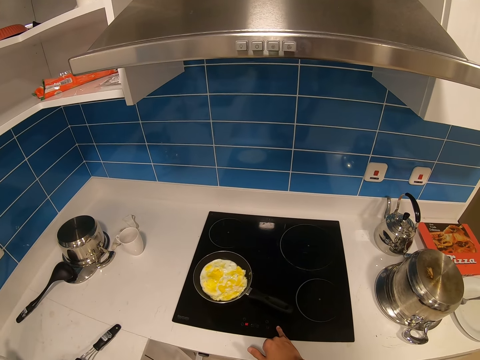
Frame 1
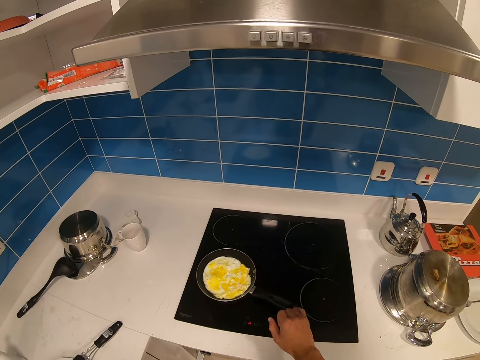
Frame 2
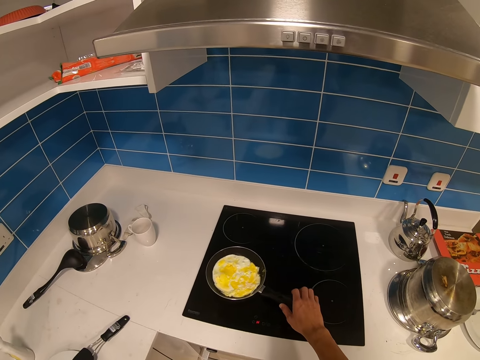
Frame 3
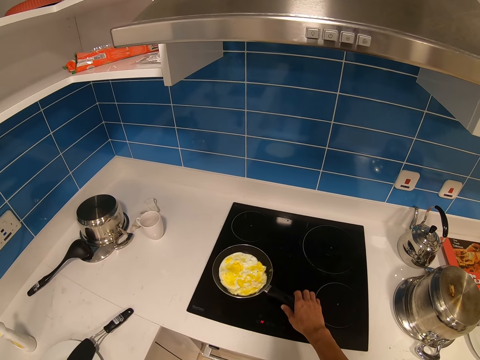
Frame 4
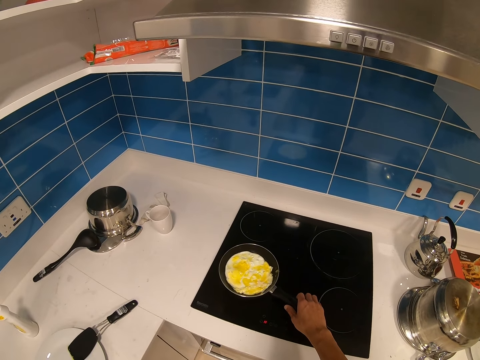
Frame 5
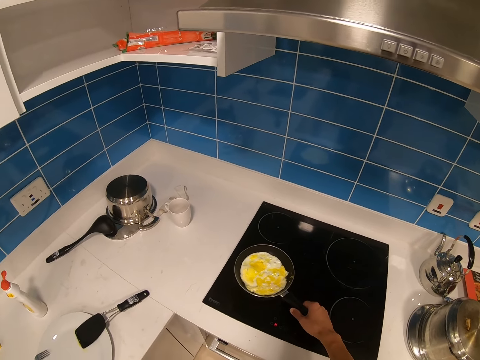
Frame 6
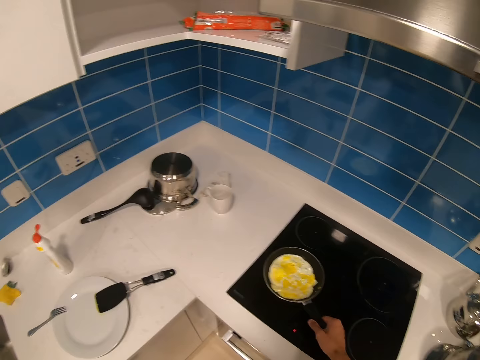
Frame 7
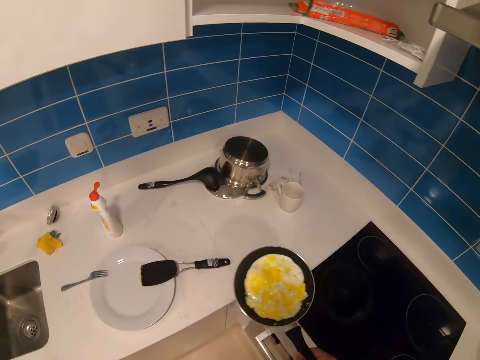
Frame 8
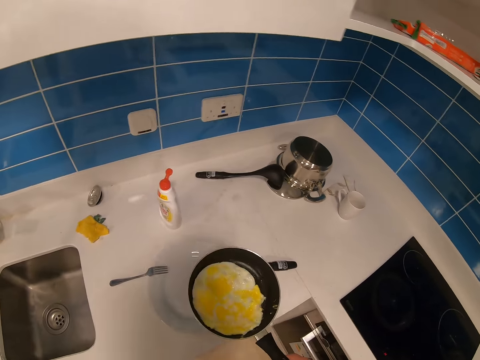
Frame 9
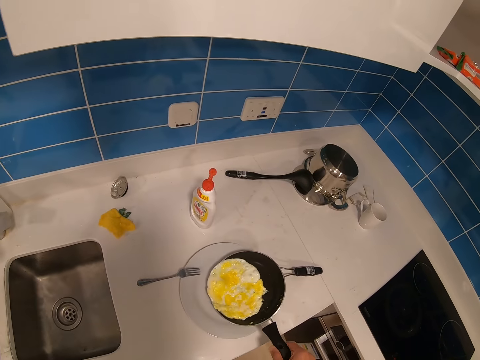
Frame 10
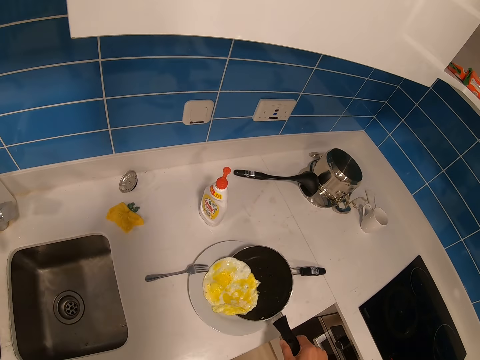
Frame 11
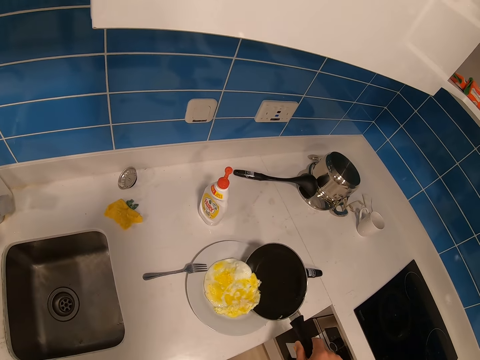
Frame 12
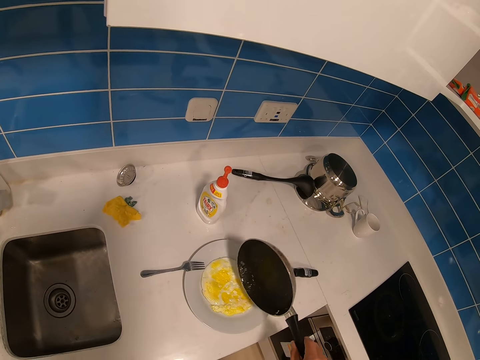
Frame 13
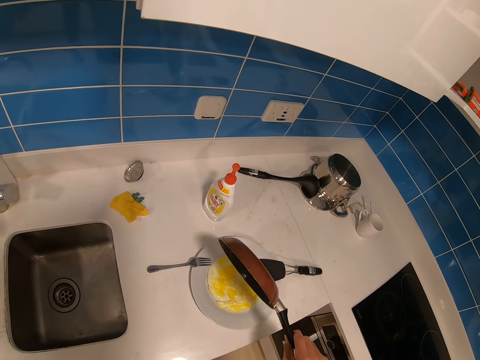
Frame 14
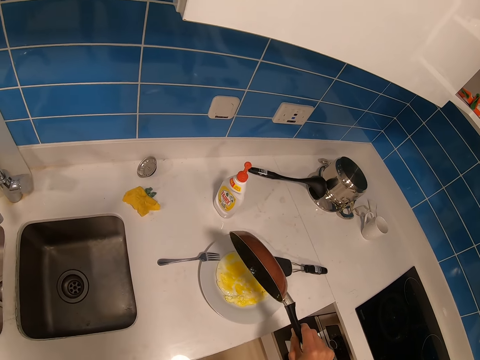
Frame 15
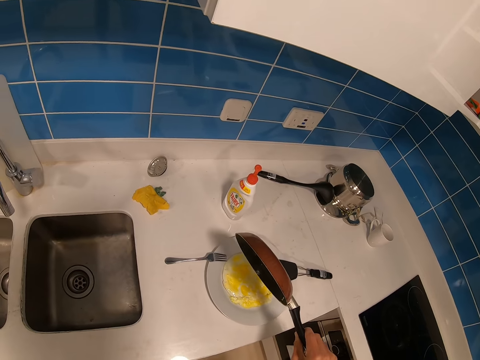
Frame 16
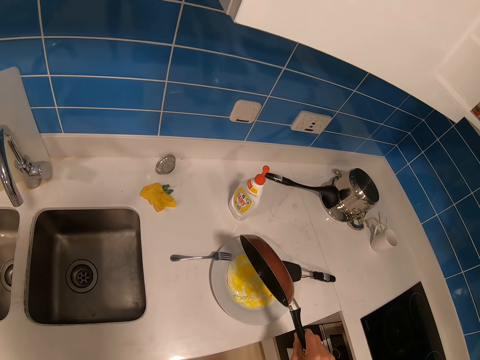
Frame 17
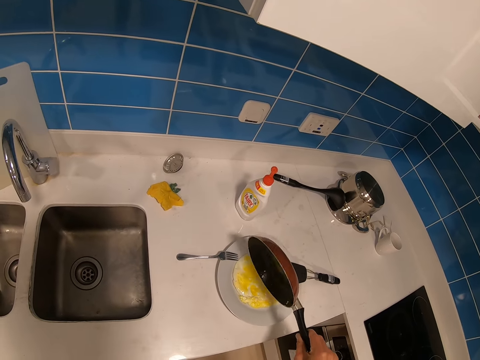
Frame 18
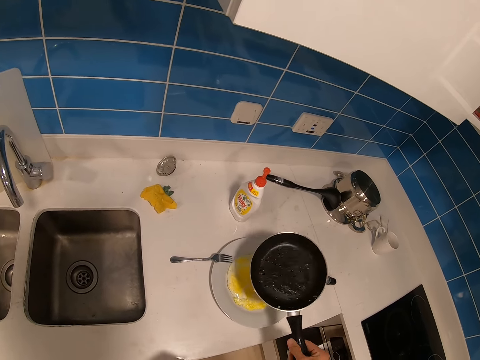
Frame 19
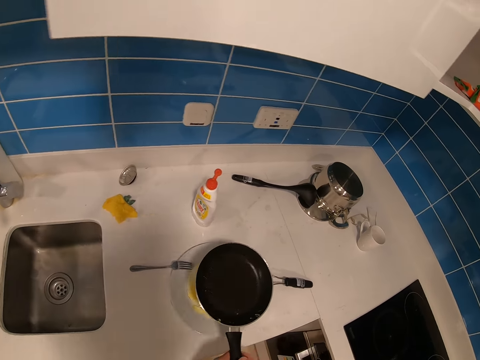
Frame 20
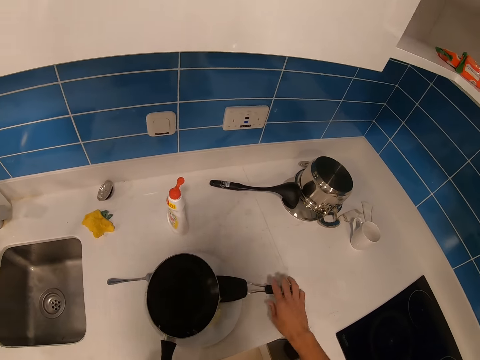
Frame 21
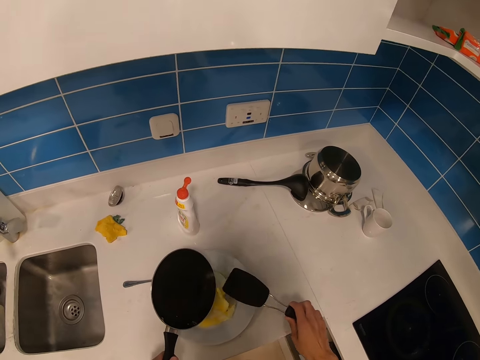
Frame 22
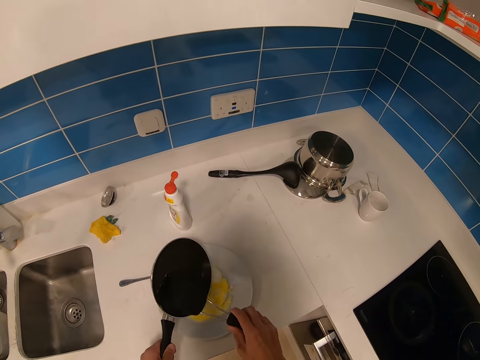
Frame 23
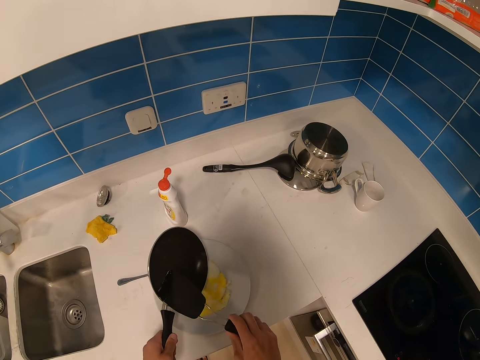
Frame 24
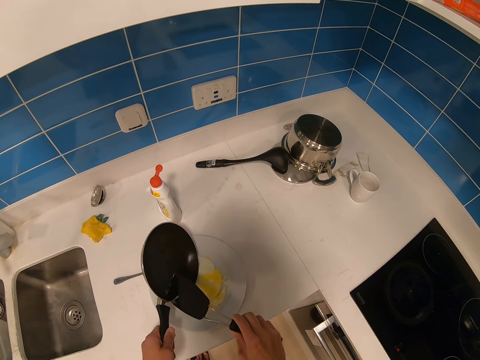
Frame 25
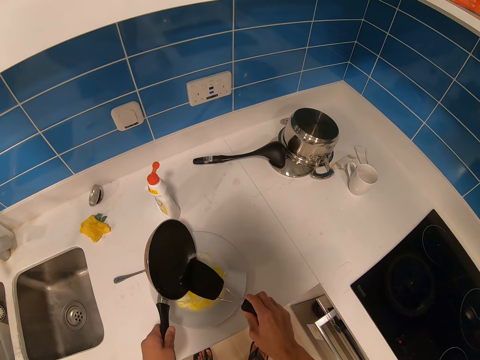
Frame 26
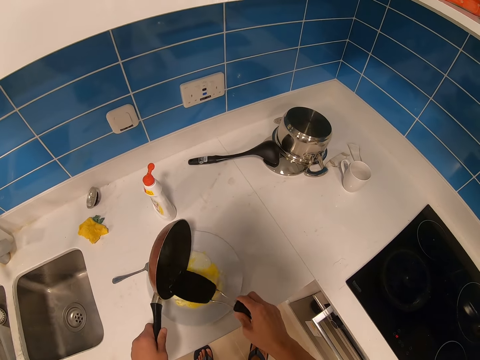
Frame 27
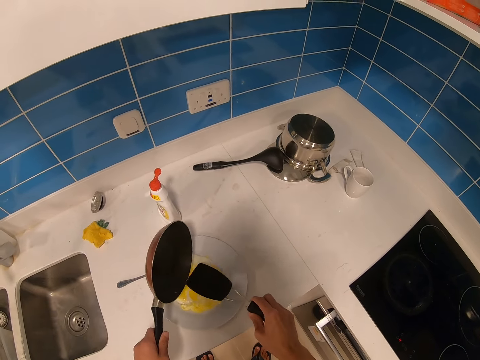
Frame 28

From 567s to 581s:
The camera wearer regulates the gas. They remove the frying pan from the gas cooker. They put the fried eggs on the plate. They pick a cooking spoon. They remove the stuck fried eggs from the cooking pan. They clean the pan.

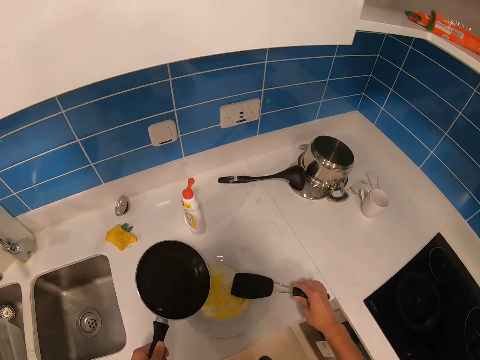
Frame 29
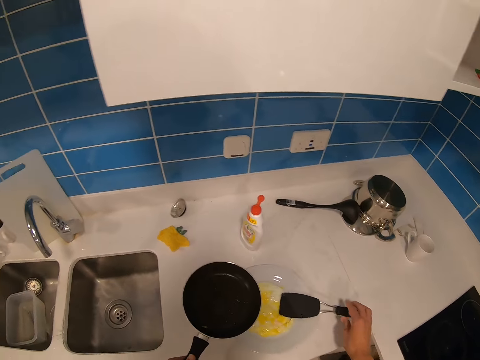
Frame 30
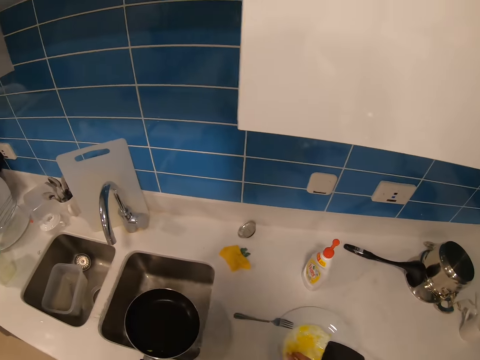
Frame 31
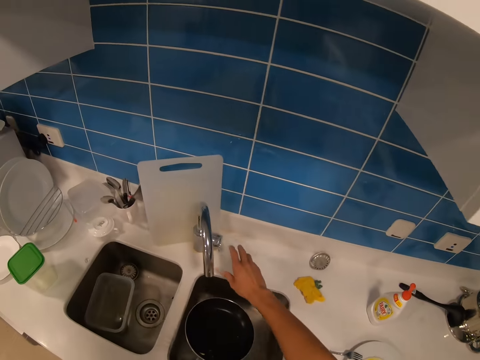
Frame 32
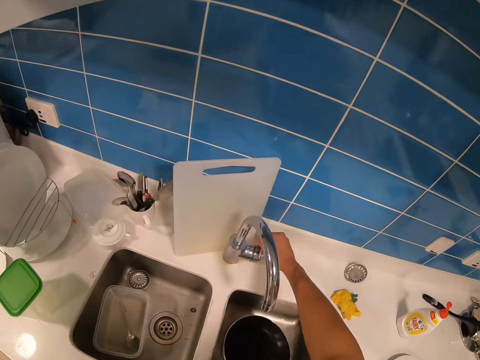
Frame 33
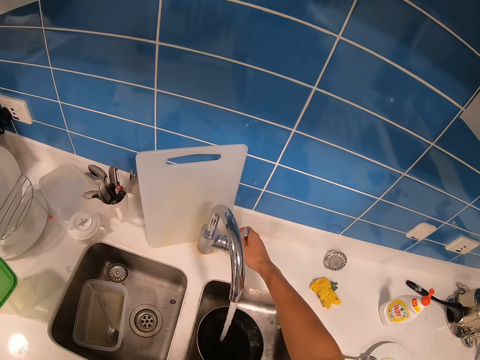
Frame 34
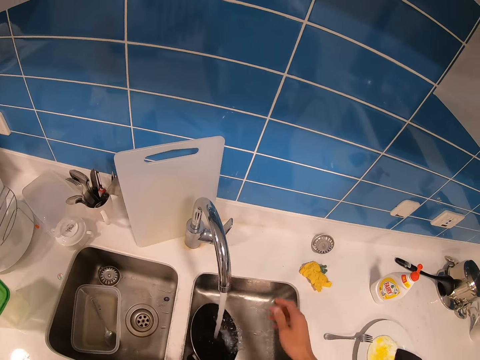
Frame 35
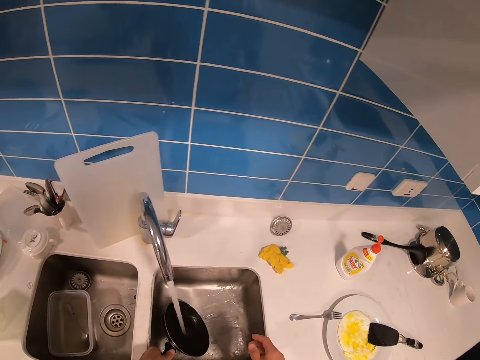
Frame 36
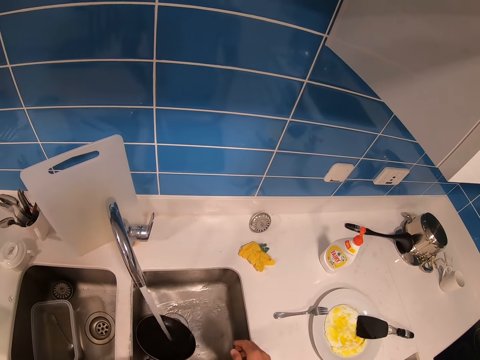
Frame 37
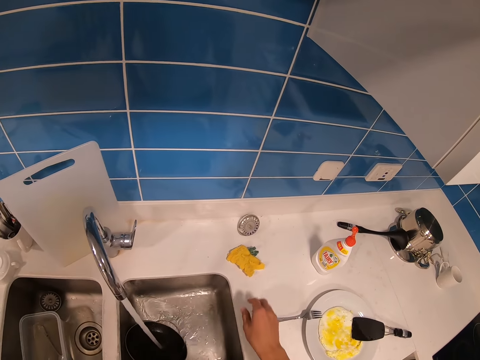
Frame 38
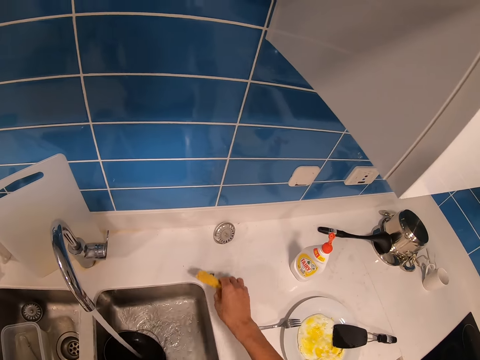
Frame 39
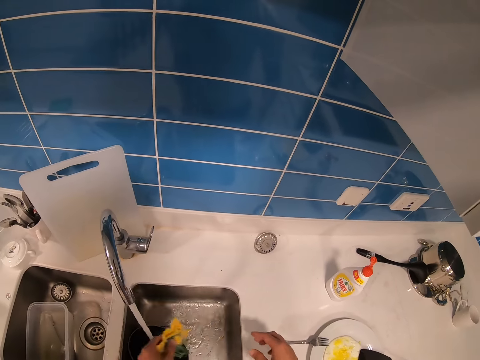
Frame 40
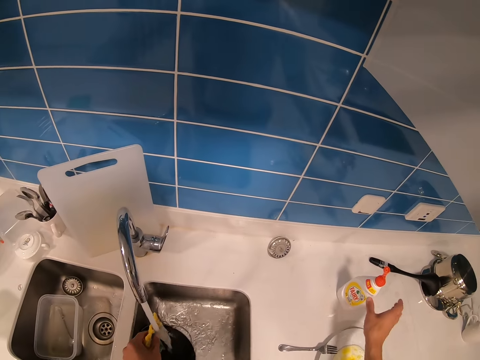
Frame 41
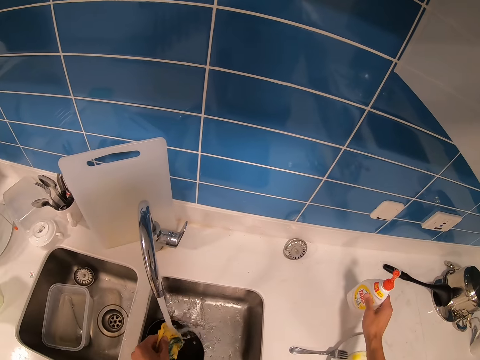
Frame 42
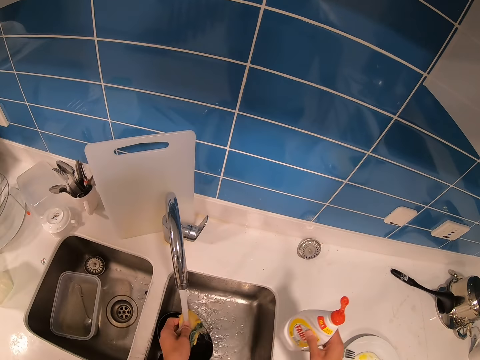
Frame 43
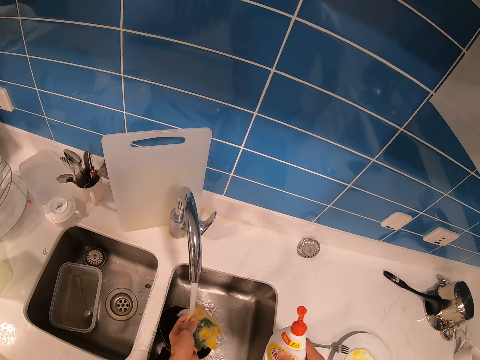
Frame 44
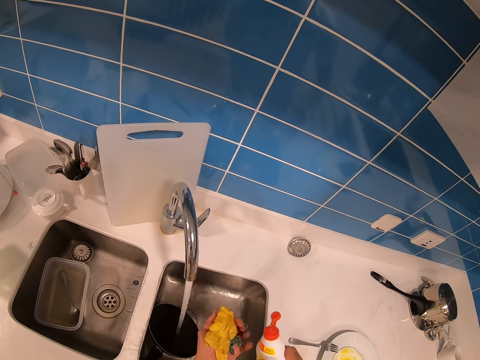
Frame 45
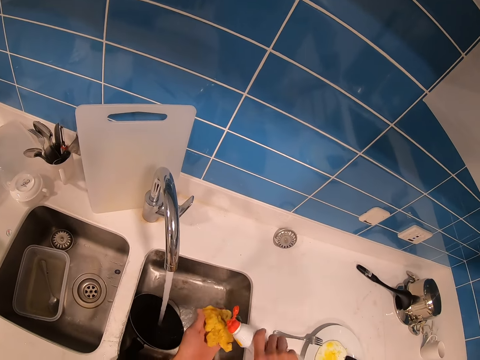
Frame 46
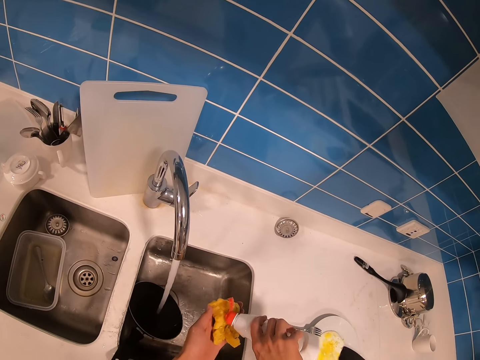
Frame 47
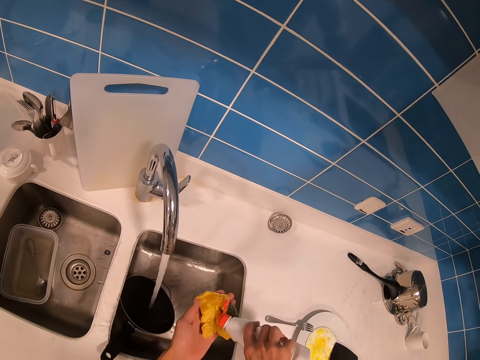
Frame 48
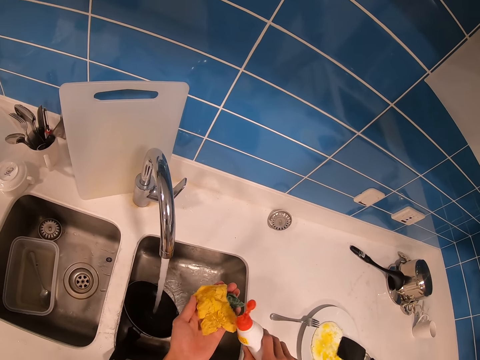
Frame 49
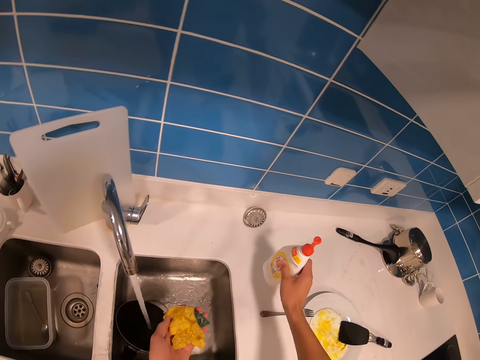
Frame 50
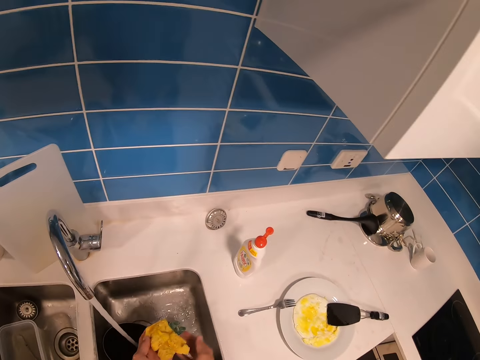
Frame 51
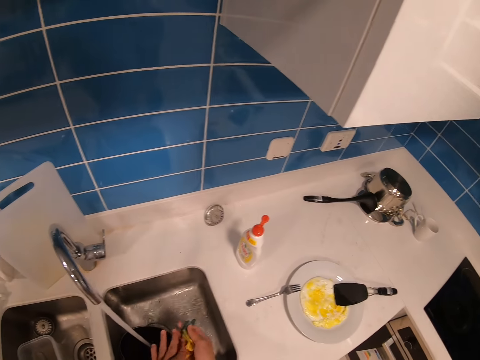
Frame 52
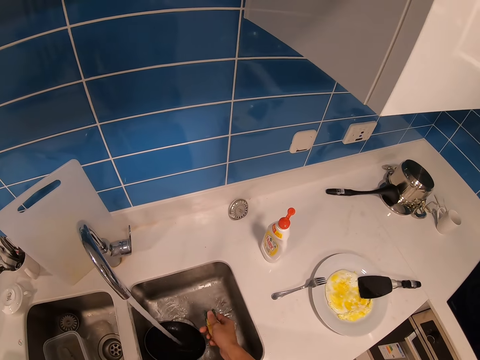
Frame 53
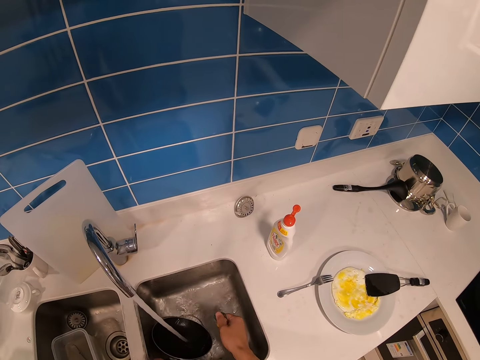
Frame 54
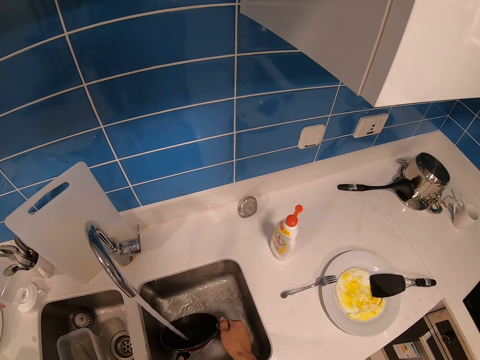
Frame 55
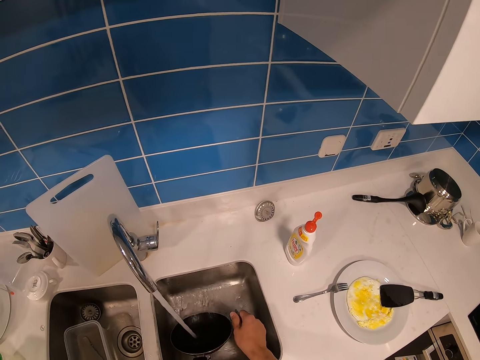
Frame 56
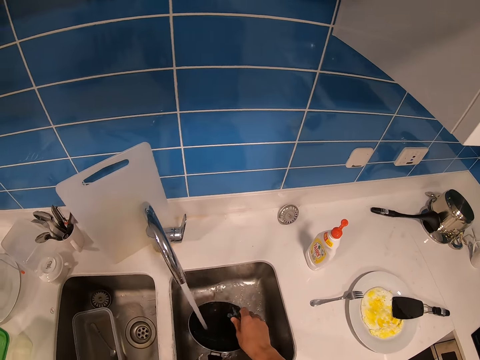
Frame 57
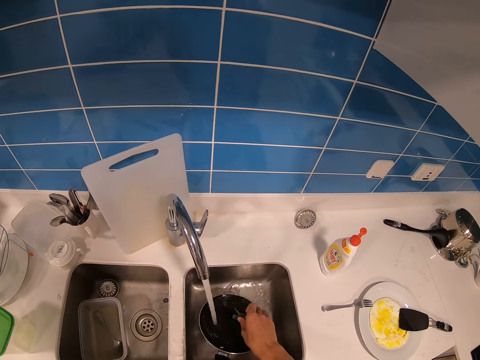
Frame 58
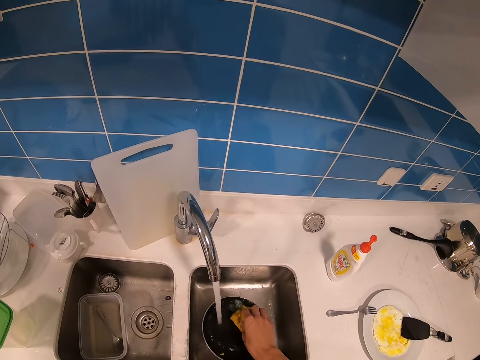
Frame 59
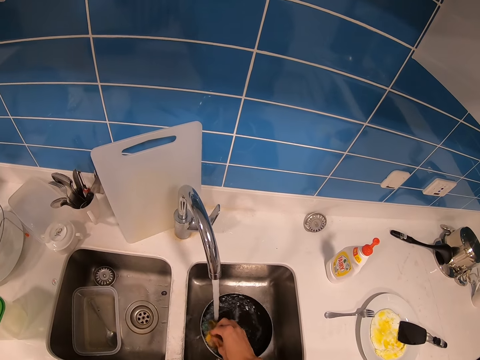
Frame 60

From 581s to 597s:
The camera wearer places the cooking spoon on the side of the table. They turn on the tap. They wash the pan. They pick a dish washer. They pick a bottle of liquid soap. They put the liquid soap on the dish washer. They put down the soap. They wash the dish washer. They pick a pan.
